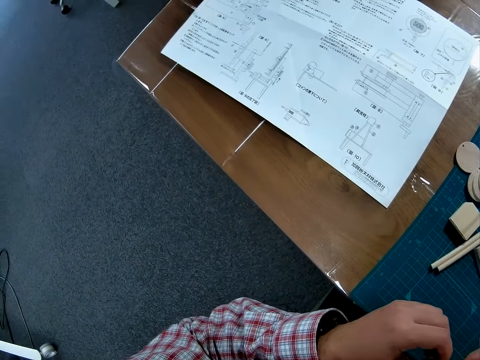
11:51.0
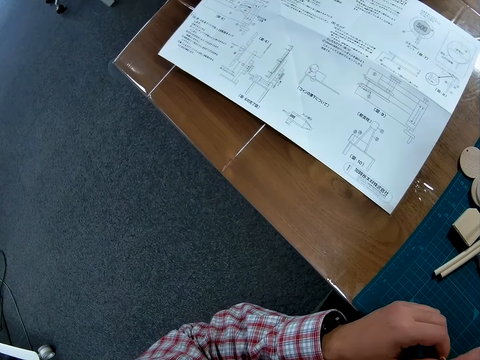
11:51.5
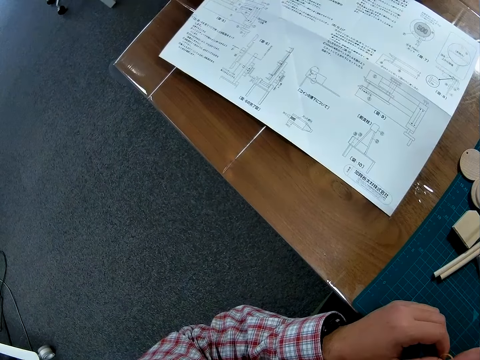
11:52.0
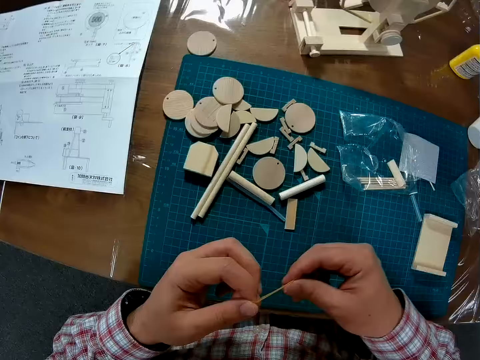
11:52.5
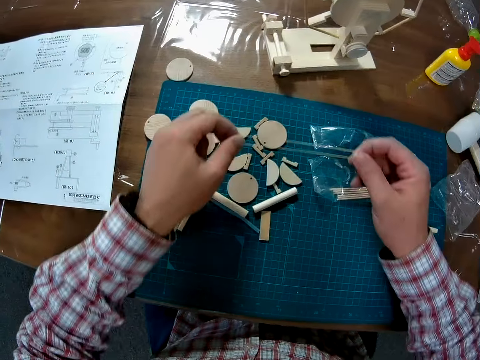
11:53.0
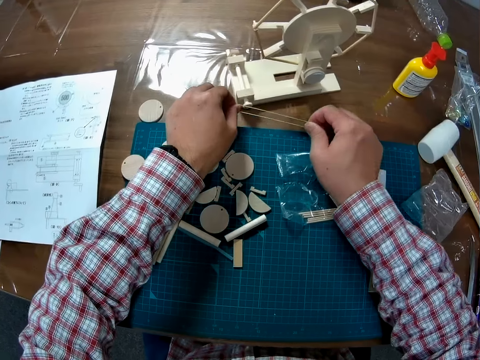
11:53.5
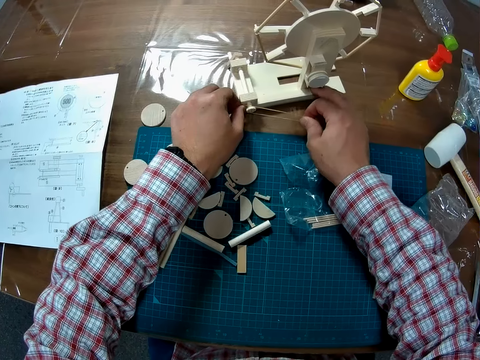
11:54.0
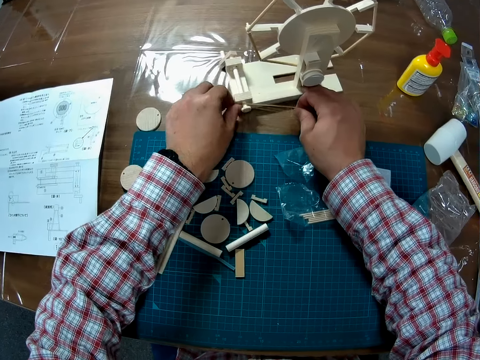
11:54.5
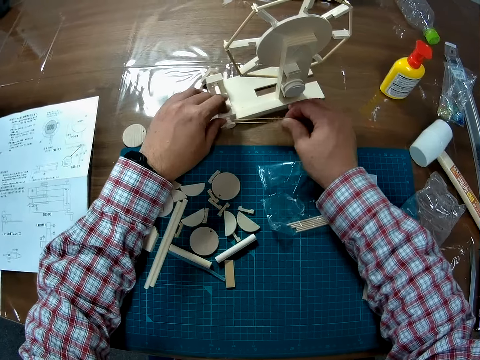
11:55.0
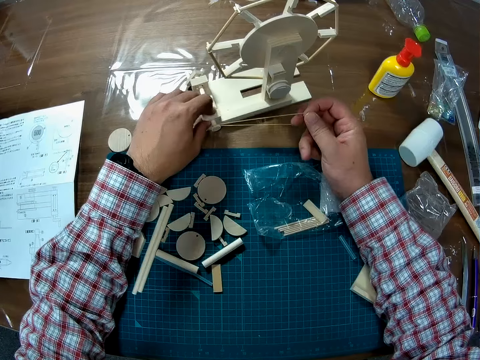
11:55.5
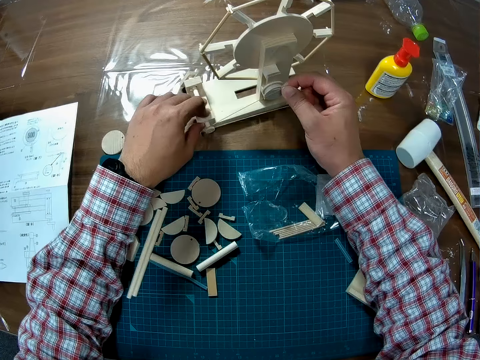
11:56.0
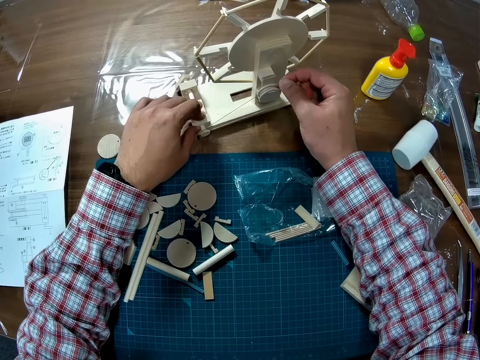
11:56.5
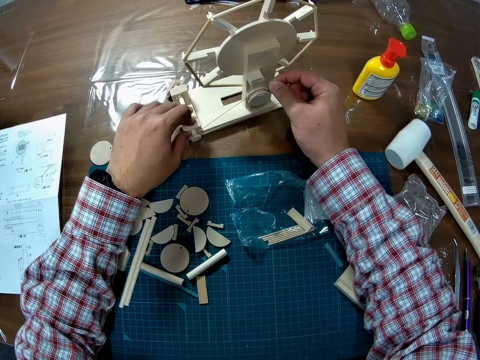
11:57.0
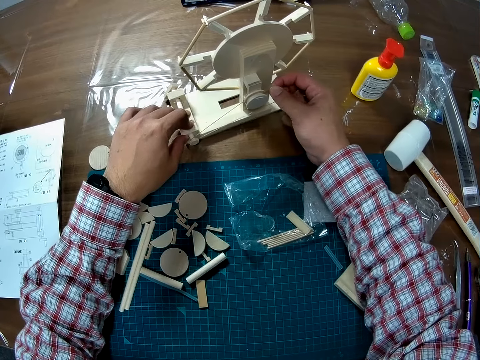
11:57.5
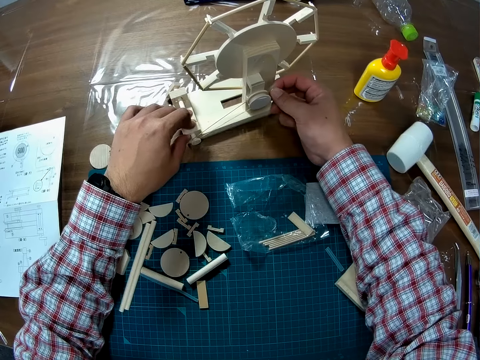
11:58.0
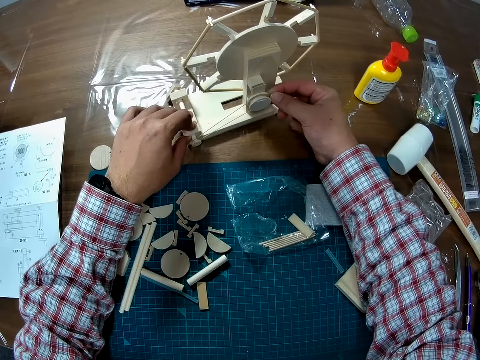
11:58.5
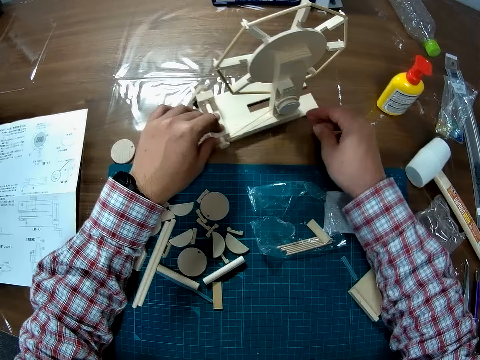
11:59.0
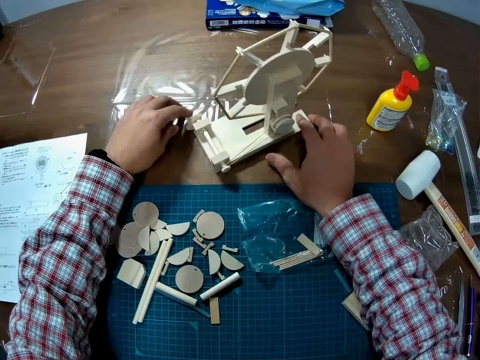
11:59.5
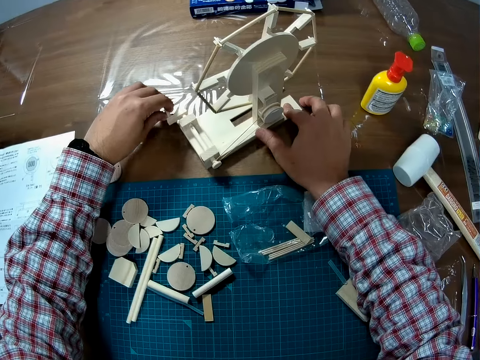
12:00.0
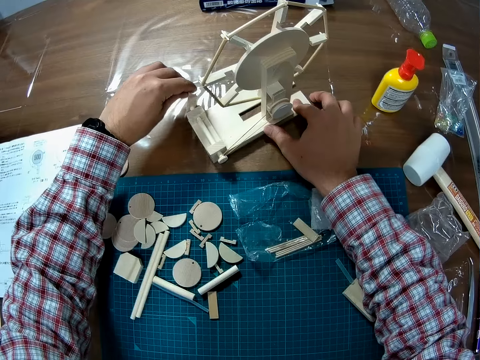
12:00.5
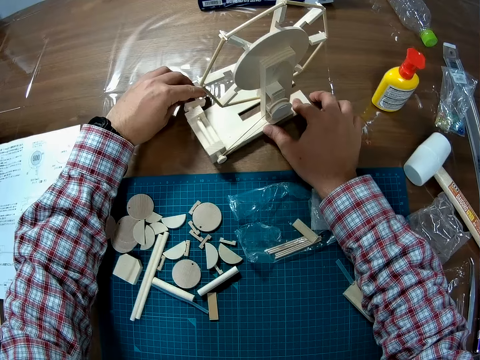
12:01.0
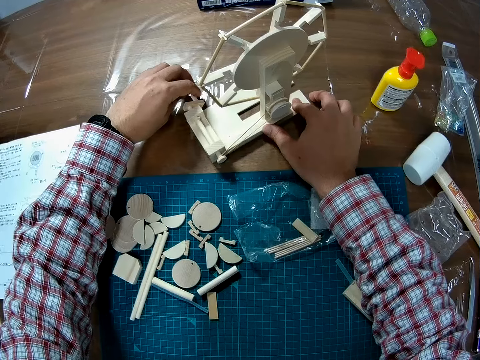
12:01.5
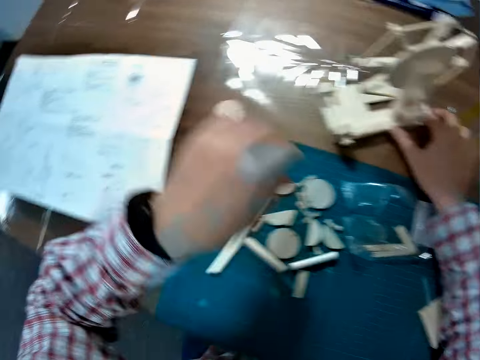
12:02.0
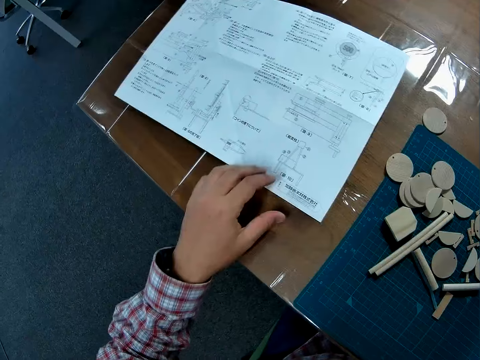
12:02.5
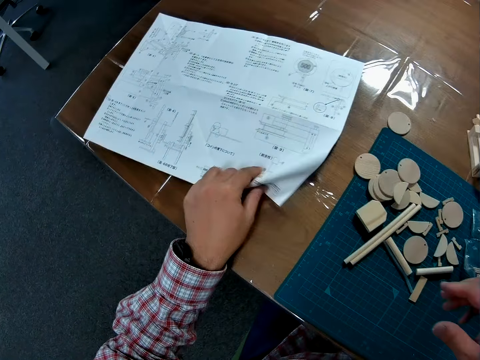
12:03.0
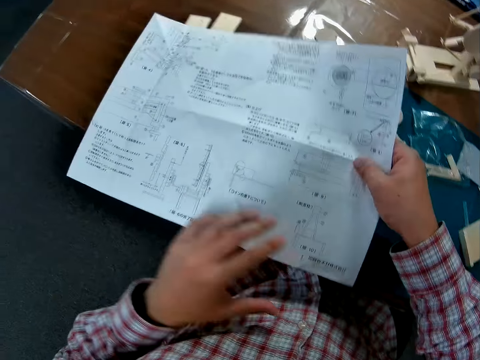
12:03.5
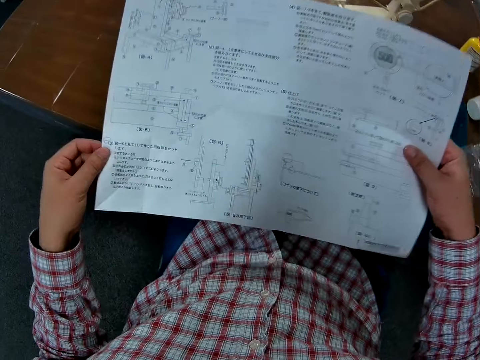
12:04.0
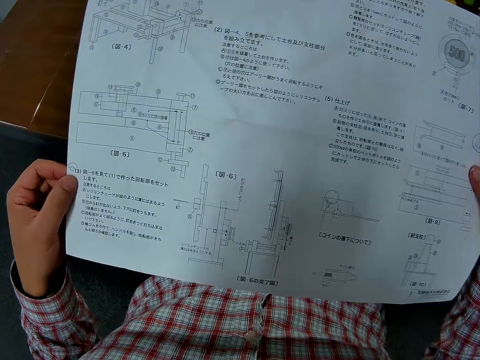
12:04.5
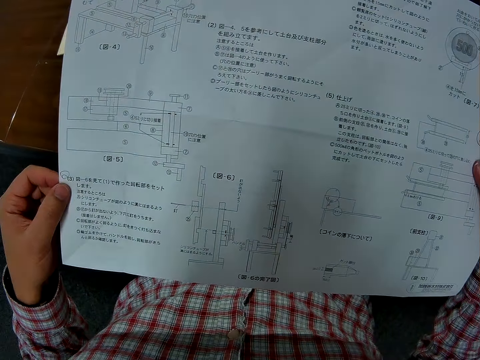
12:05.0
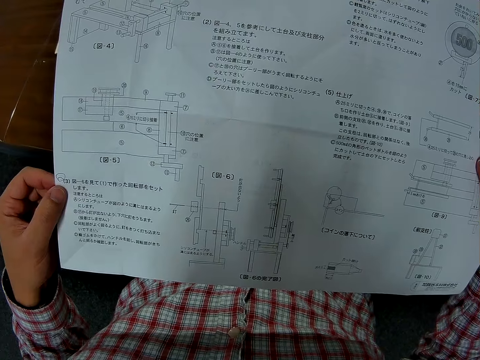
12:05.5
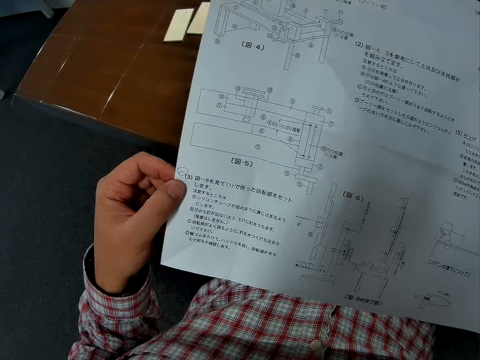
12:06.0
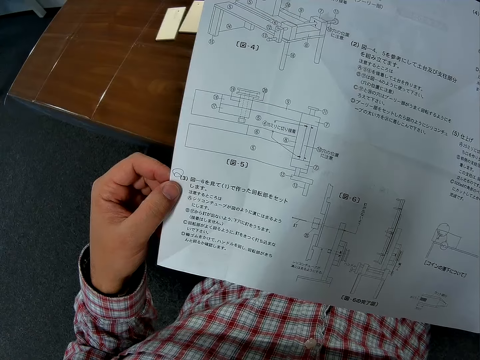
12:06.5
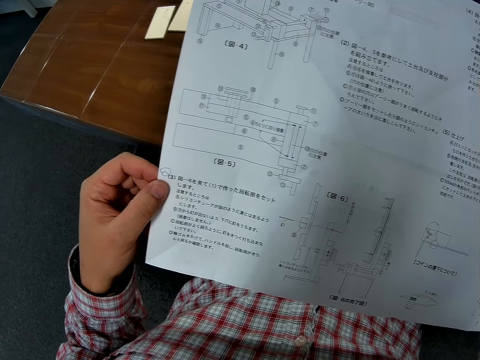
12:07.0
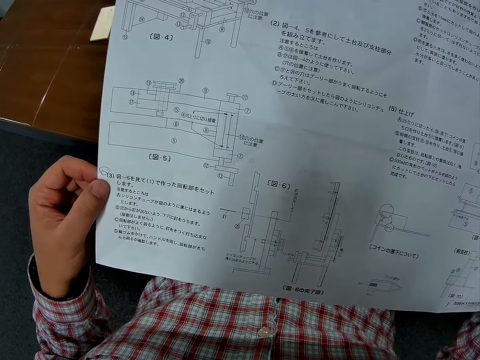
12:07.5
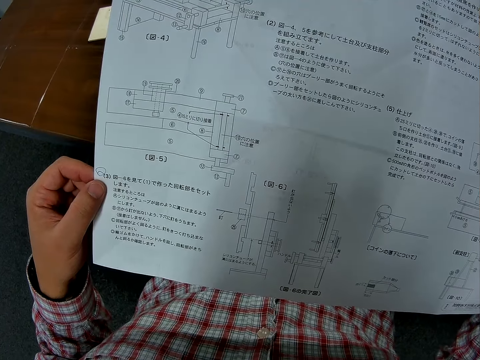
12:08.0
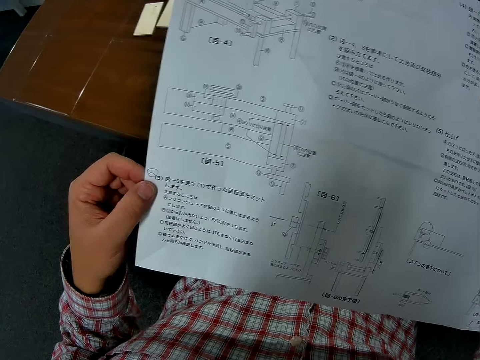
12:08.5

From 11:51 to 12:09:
The camera wearer expands the rubber band in his hand. He fixes the rubber band on the wind mill. He rolls the starter with the left hand. He picks up the manual sheet from the table. He studies the manual.

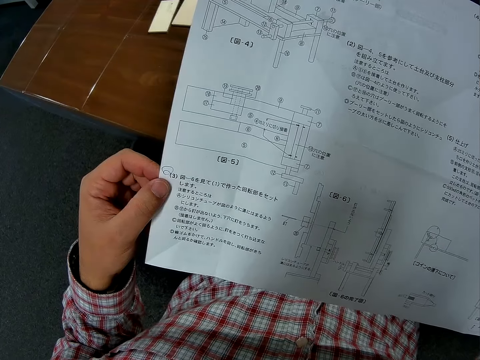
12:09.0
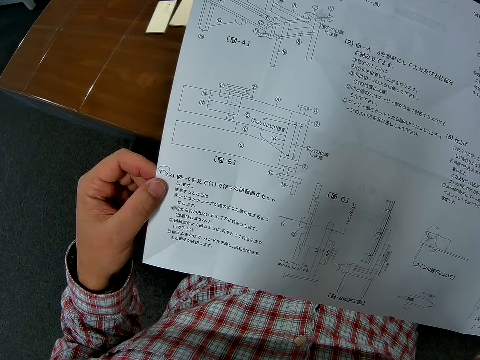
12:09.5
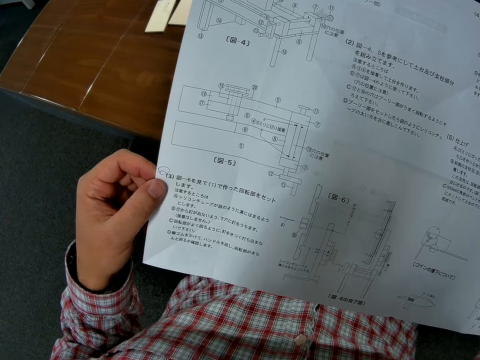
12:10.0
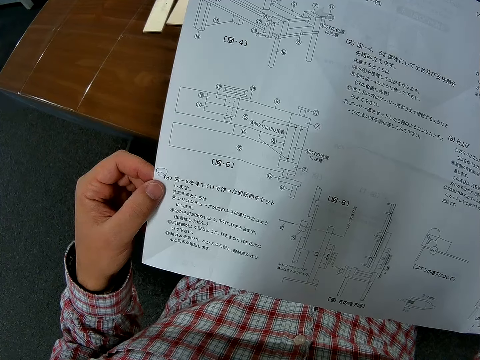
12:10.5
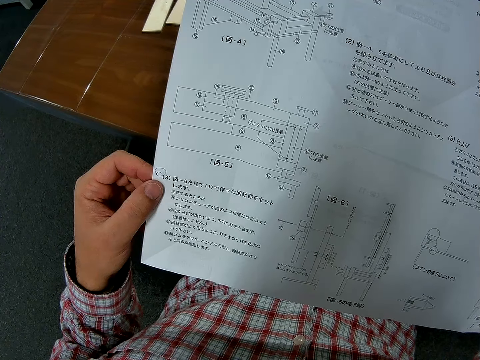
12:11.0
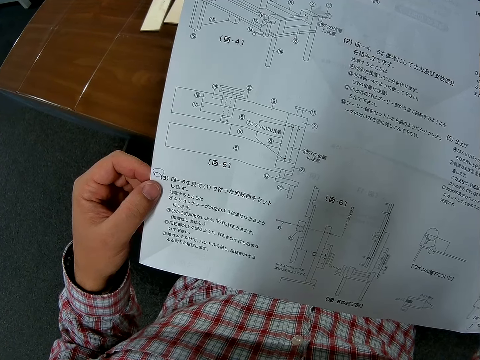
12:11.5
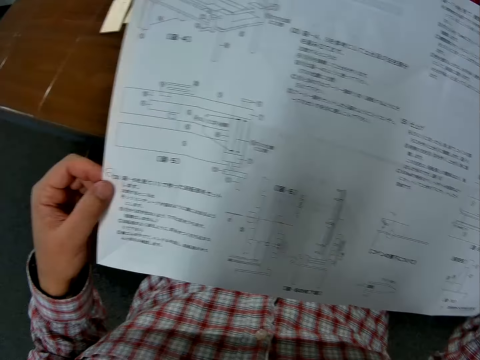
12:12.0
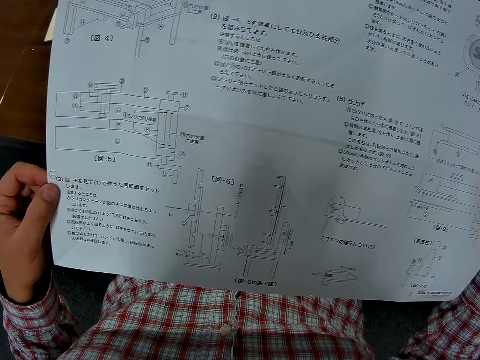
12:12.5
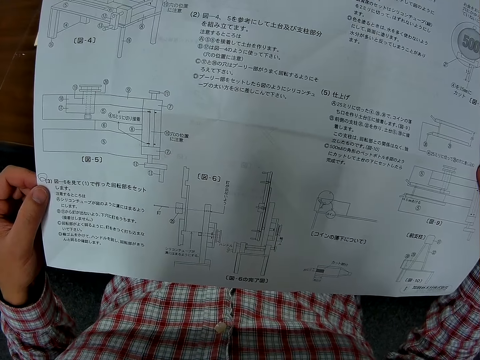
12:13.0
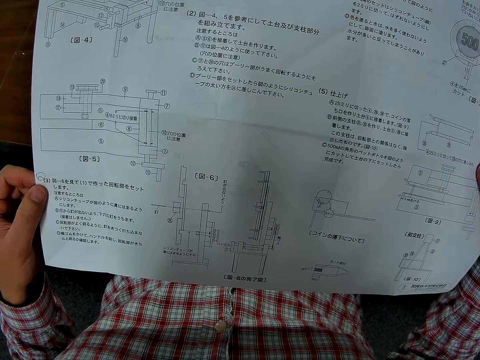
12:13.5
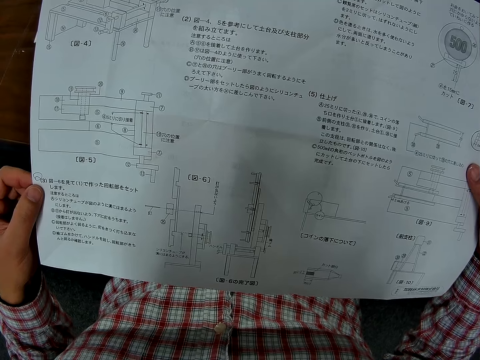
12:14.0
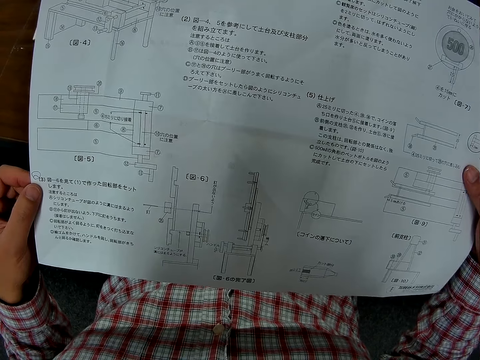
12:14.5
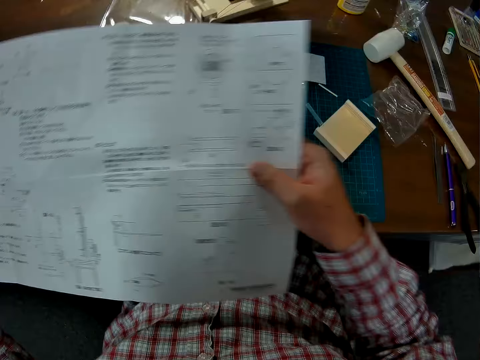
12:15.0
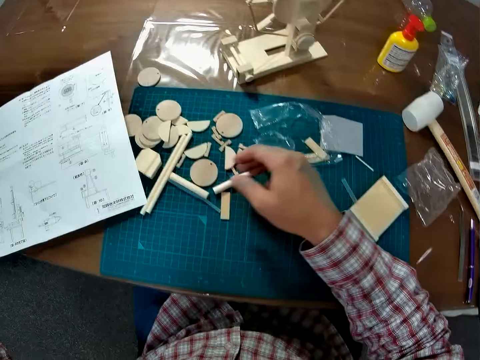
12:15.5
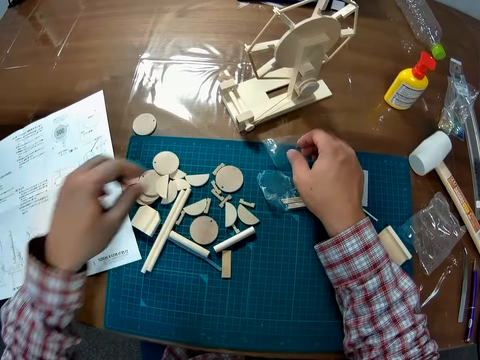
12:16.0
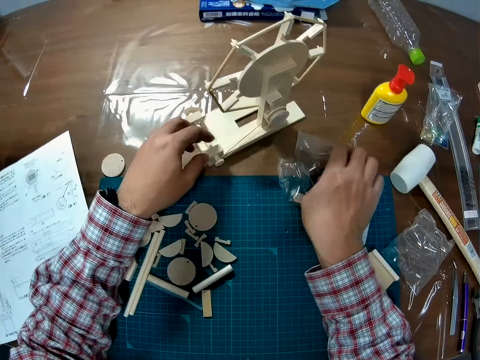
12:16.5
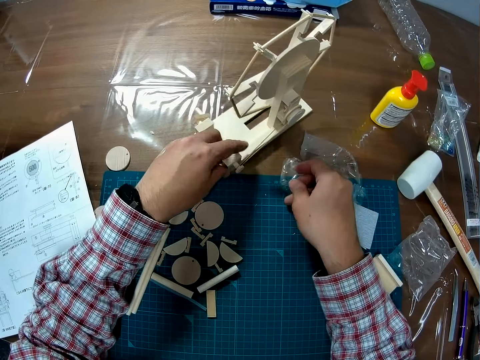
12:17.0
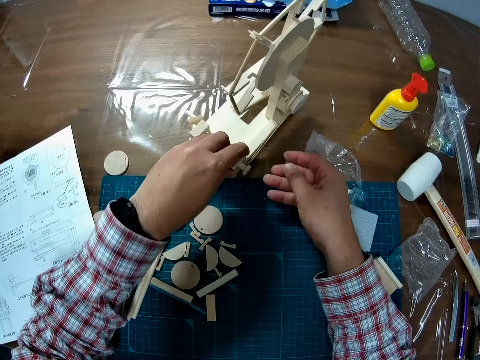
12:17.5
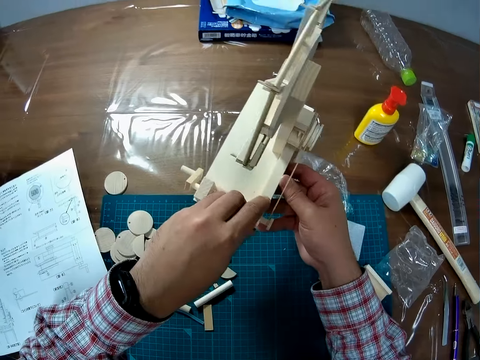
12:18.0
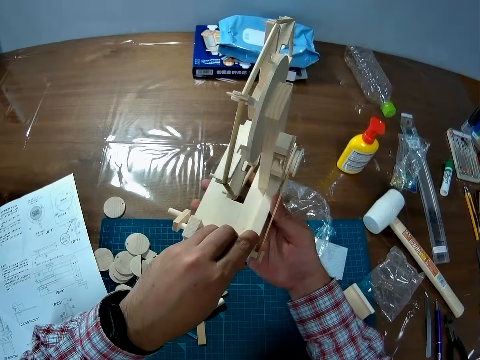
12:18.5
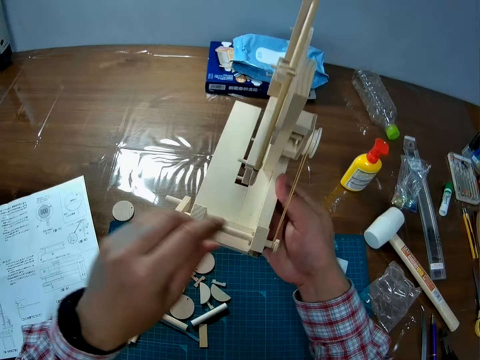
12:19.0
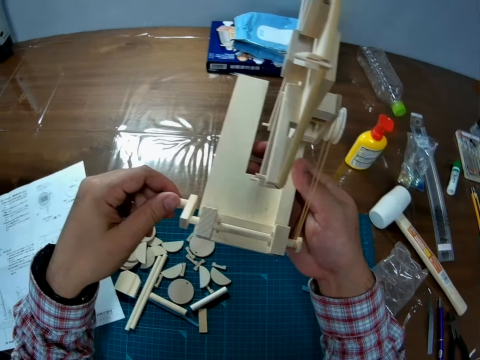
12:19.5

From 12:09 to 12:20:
The camera wearer drops the manual on the table. They push a polythene paper. They lift the wind mill.
